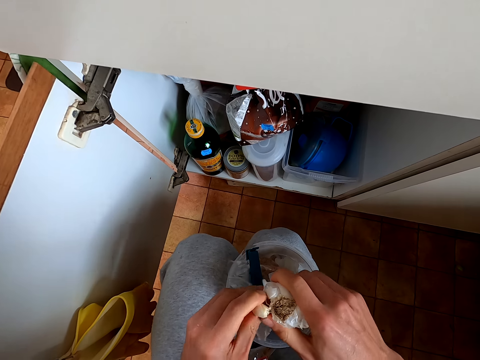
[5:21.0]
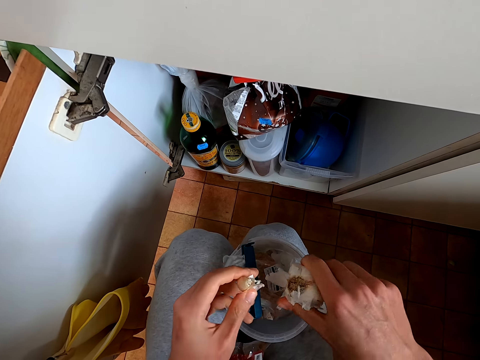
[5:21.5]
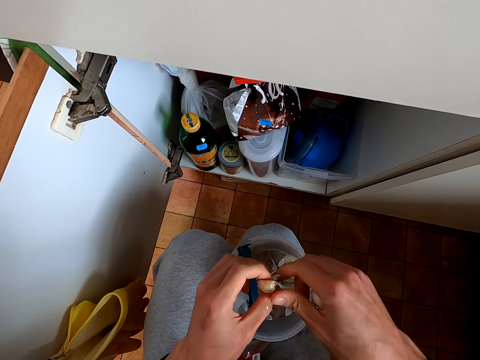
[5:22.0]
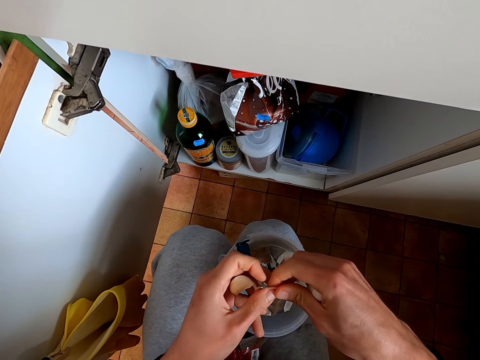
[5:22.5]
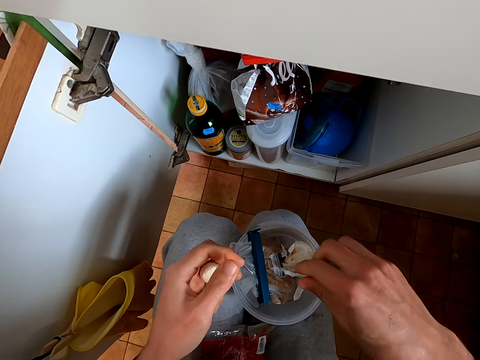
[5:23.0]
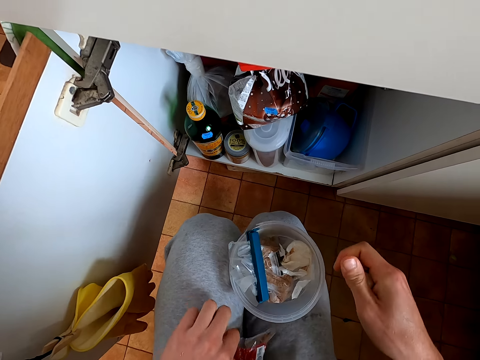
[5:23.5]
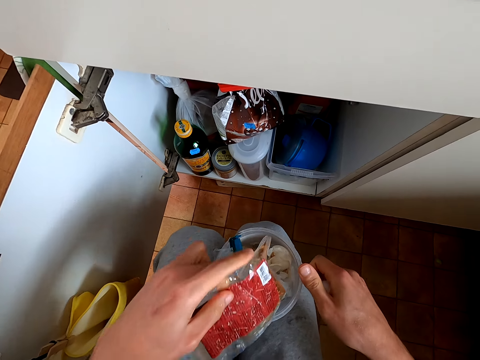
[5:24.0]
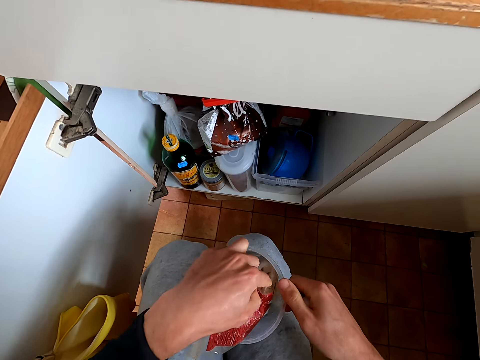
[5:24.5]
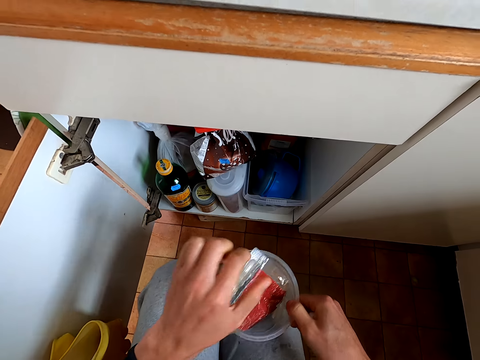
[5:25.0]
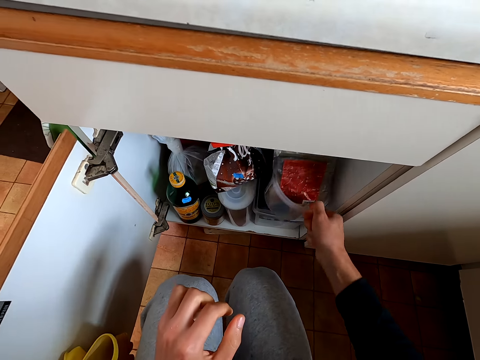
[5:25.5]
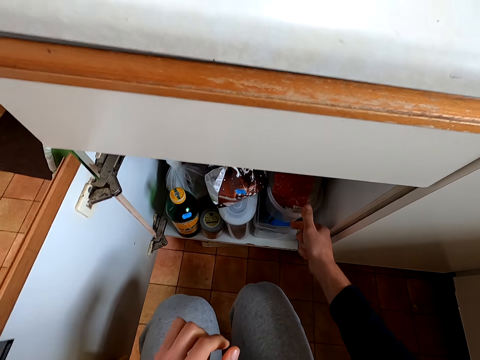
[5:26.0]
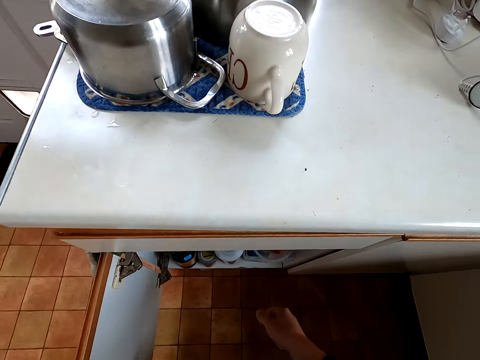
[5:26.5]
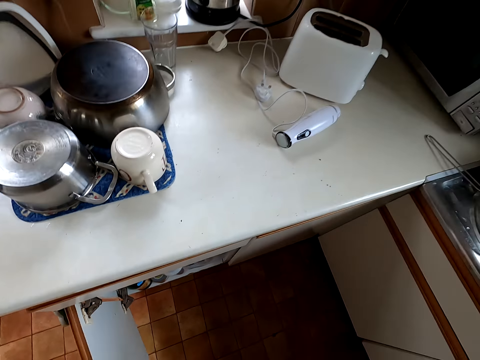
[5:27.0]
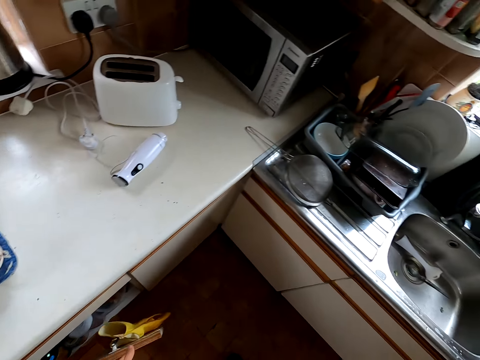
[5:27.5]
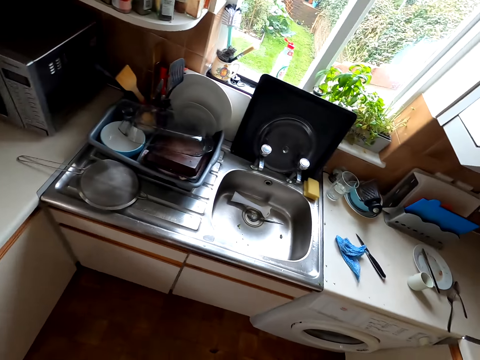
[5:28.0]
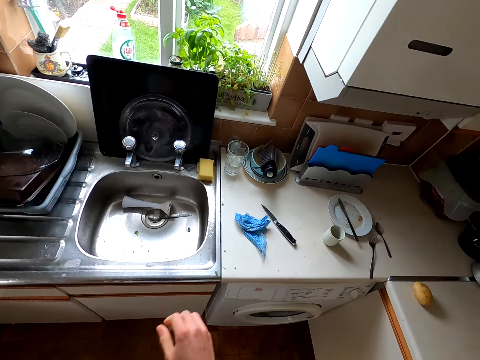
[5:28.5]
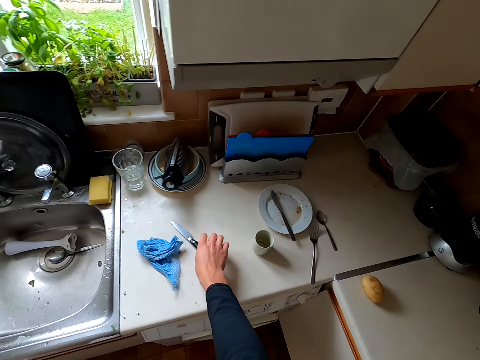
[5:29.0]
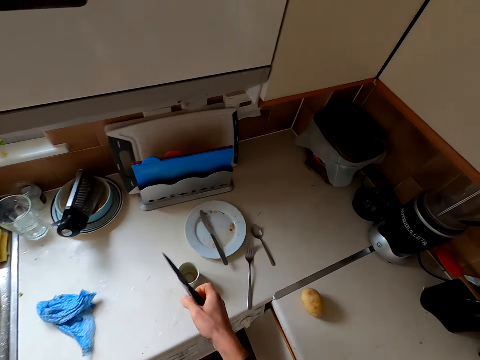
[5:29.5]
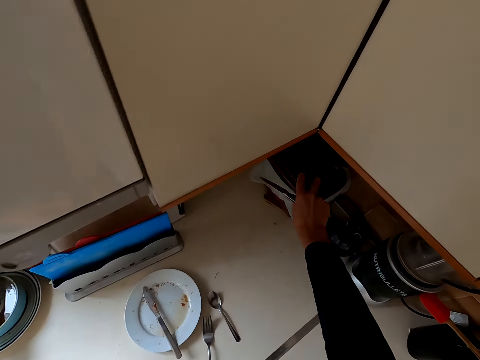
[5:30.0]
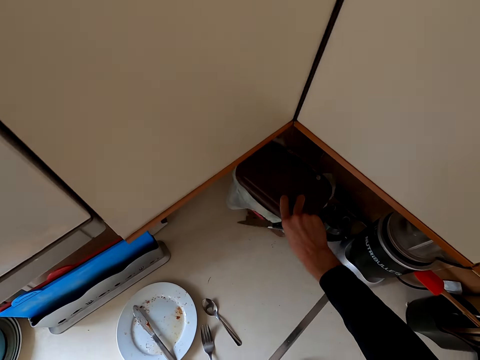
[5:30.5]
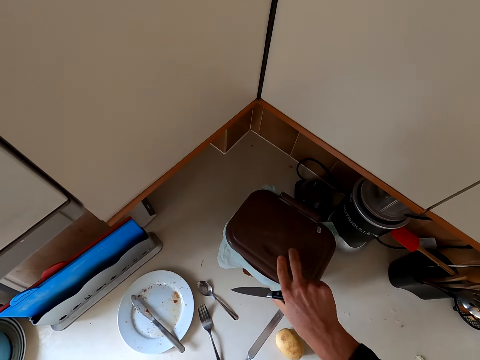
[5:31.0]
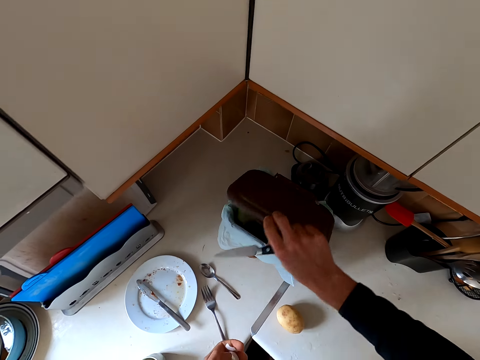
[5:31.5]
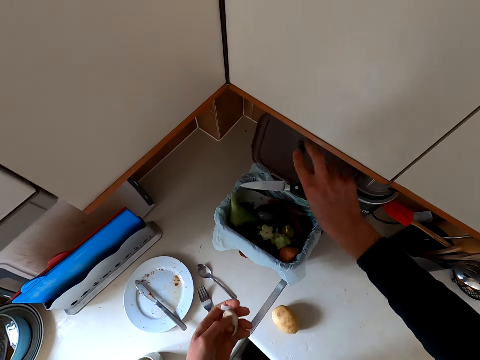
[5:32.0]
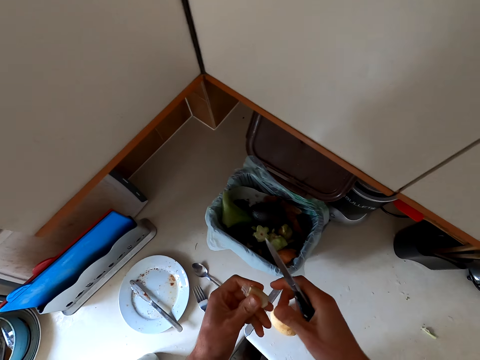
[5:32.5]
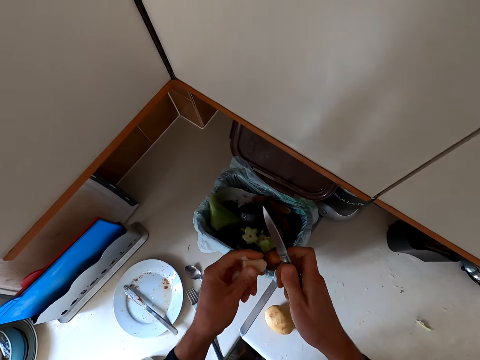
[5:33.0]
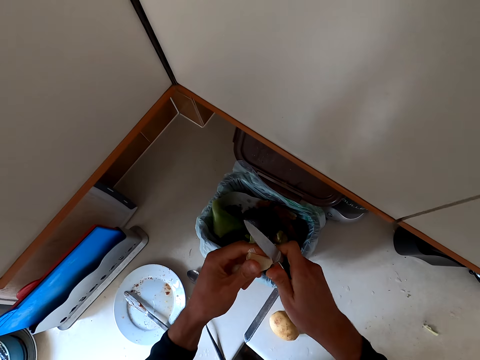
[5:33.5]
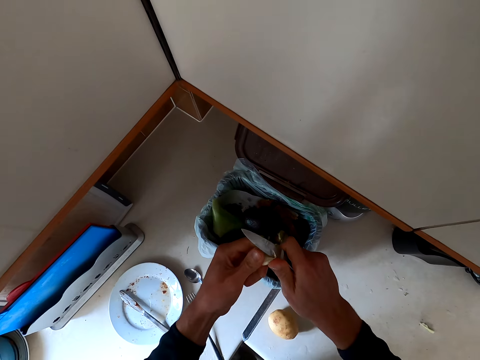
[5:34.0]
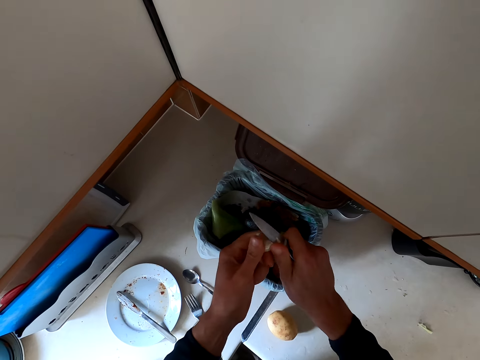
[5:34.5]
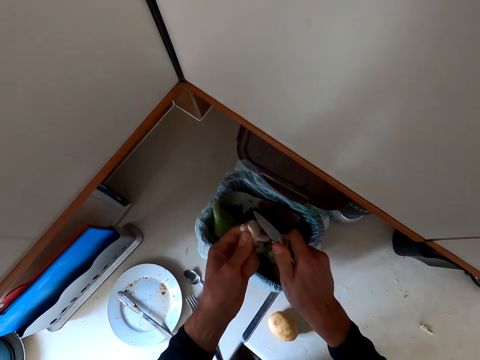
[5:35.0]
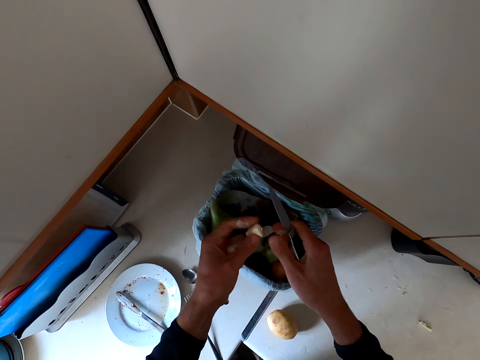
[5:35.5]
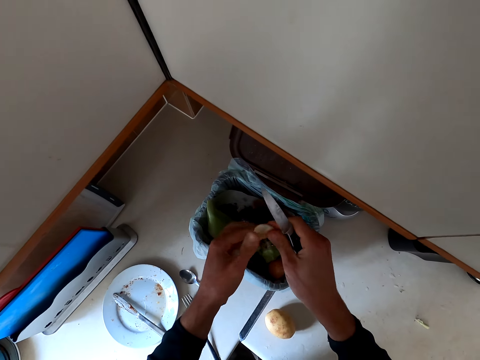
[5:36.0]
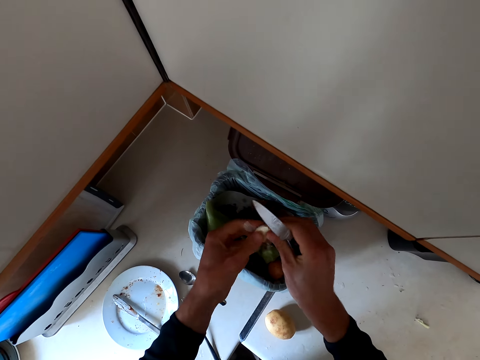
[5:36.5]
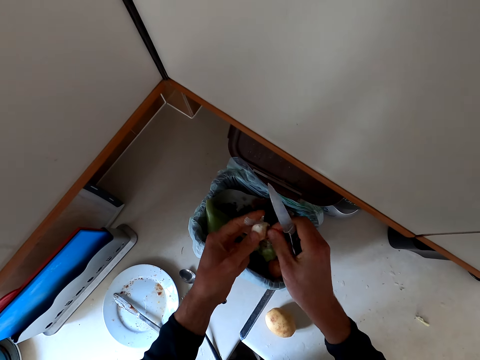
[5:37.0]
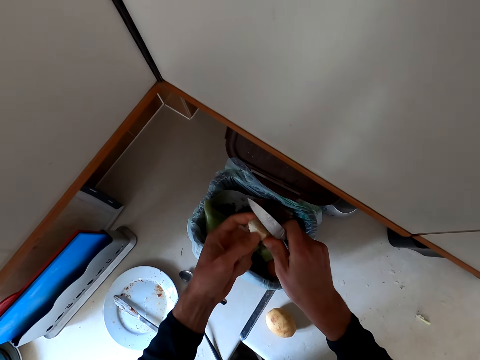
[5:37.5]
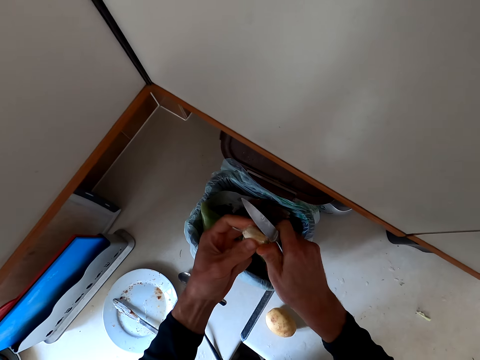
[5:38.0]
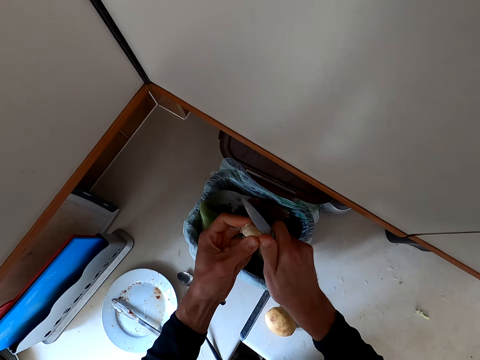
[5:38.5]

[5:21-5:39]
The camera wearer puts the onion in the container. They put something in the container. They put the container back in the cabinet. They close the cabinet door. They move toward the sink. They pick up a knife from the table. They move the bin. They open up the dustbin. They peel the garlic or onion and throw it in the bin.

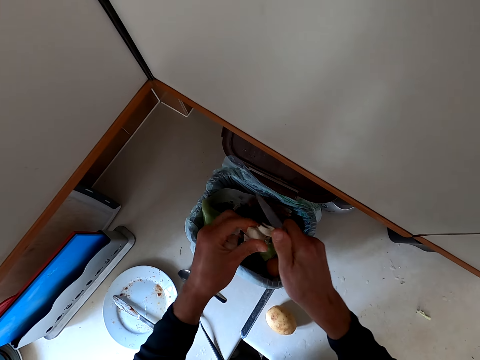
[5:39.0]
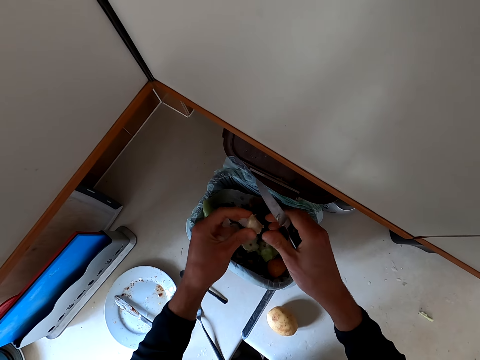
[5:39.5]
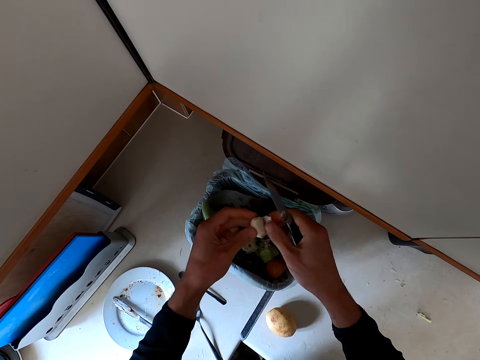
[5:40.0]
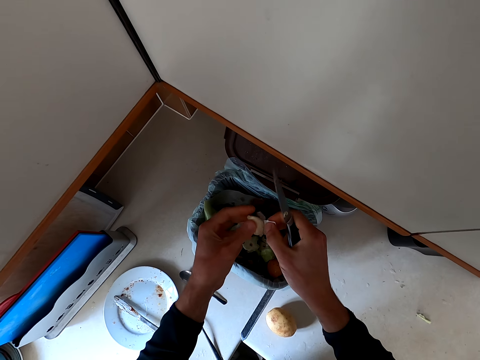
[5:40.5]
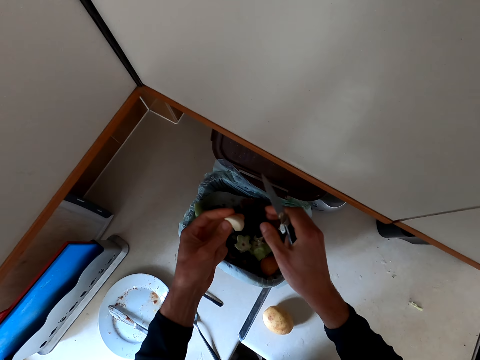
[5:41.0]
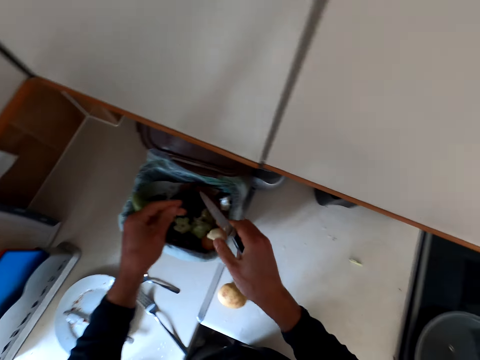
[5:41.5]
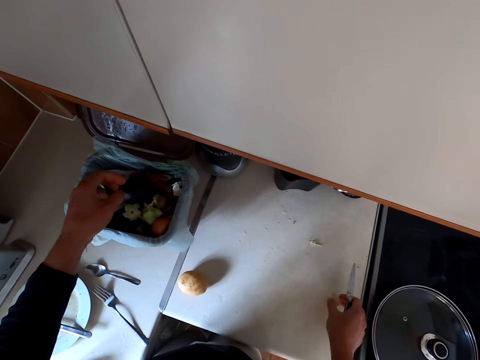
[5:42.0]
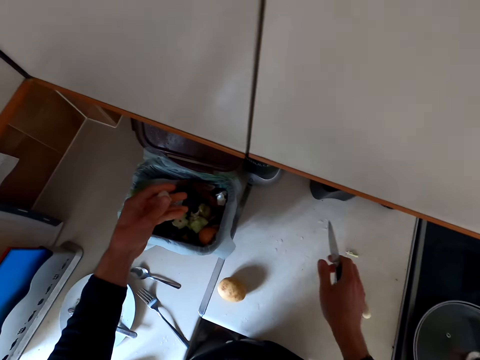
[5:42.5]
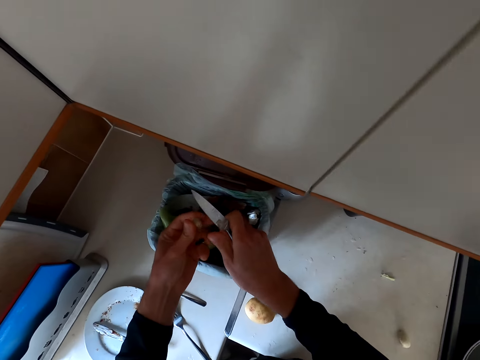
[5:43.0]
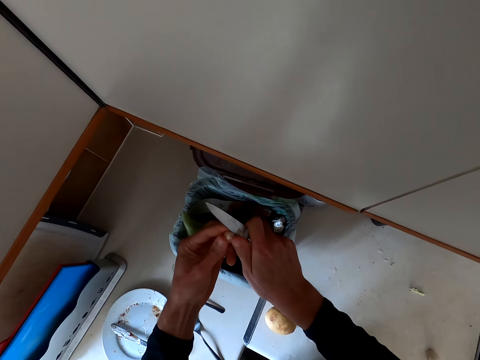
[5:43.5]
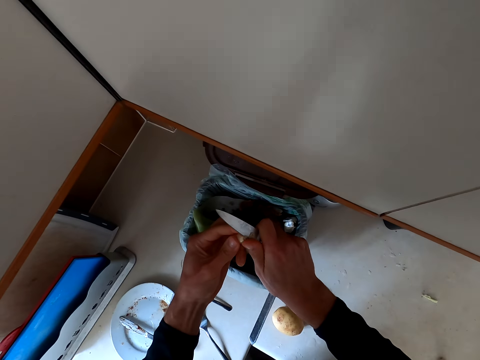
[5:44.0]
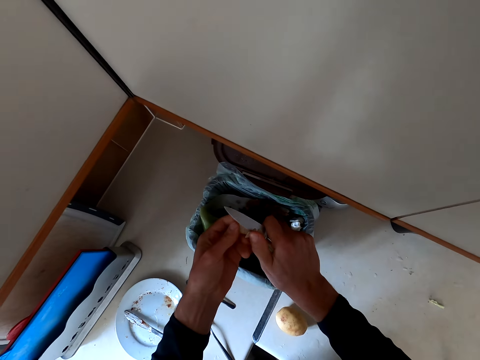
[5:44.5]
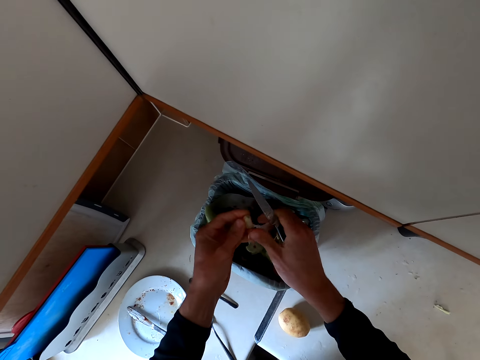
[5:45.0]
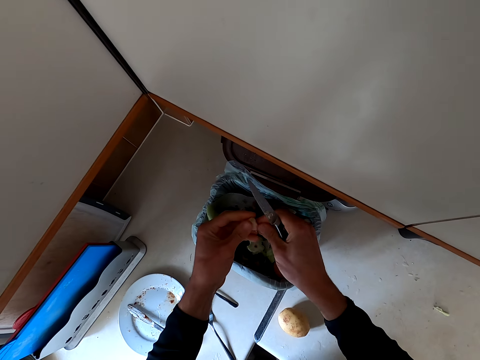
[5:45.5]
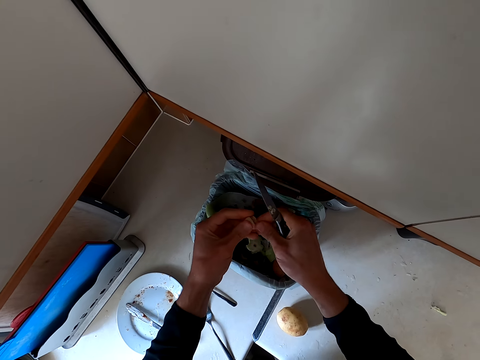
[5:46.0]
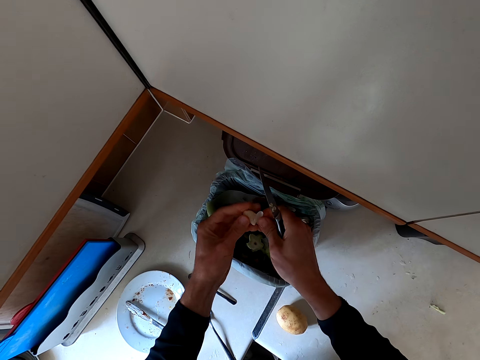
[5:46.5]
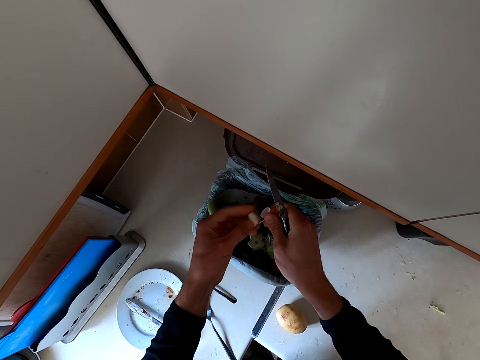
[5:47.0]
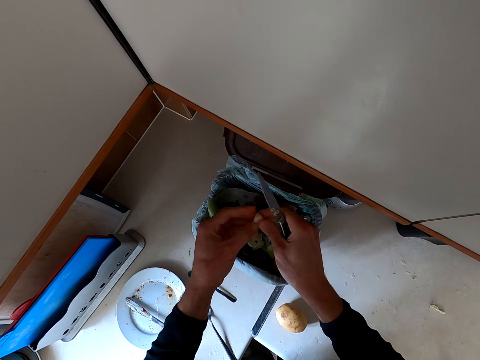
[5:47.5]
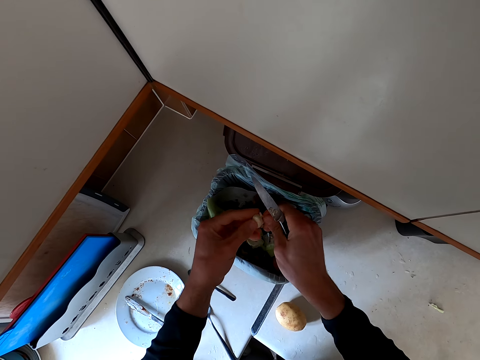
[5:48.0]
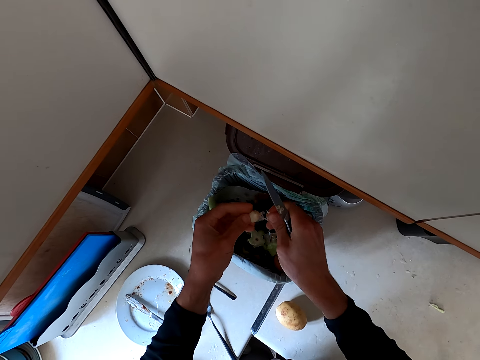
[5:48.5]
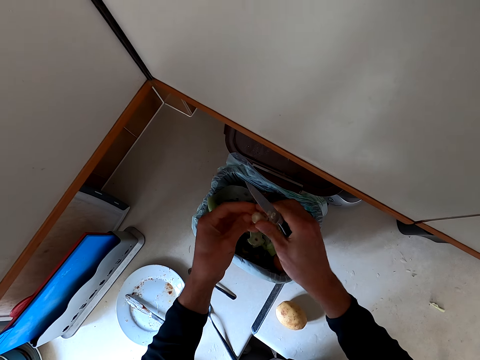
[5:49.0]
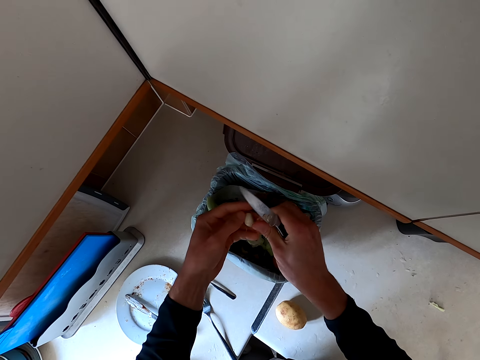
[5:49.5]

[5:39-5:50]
The camera wearer puts the garlic or piece of onion on the table. They peel the onion.
